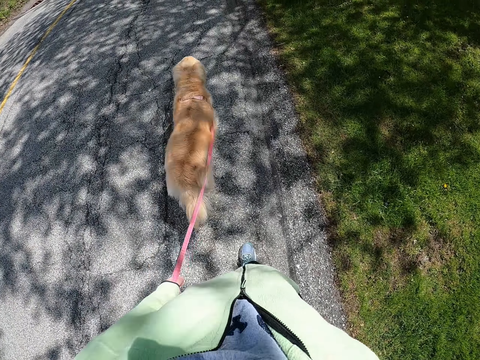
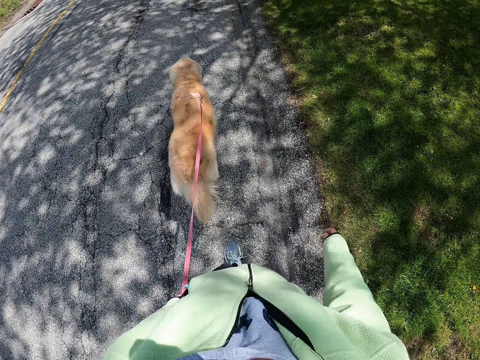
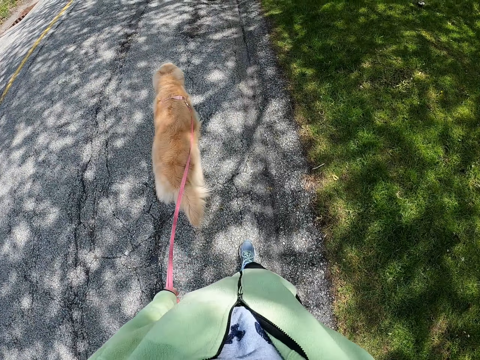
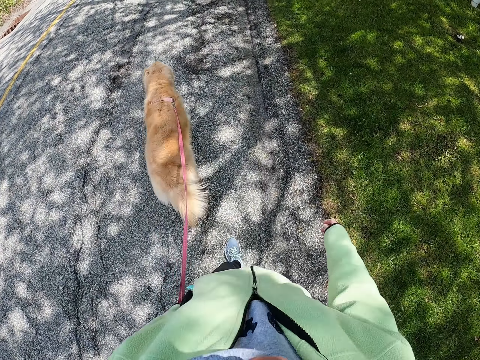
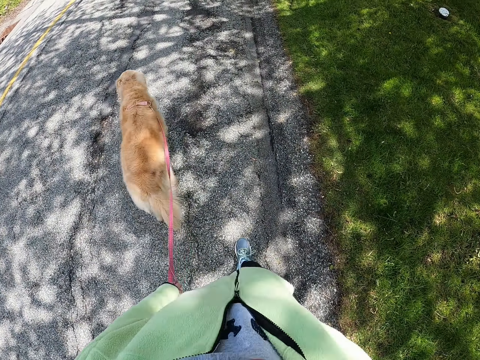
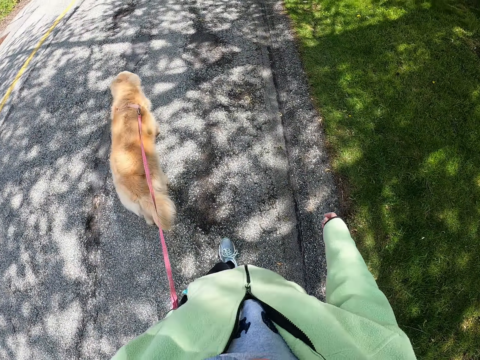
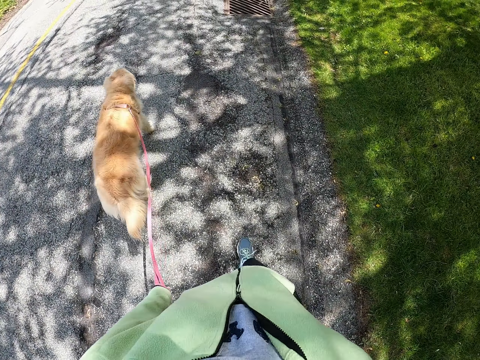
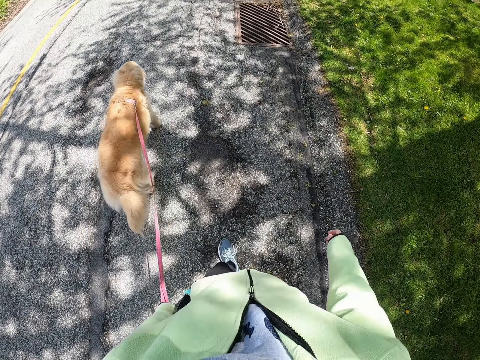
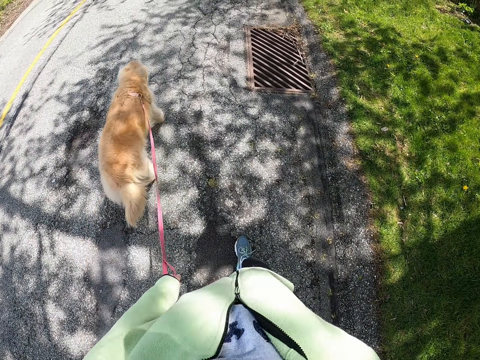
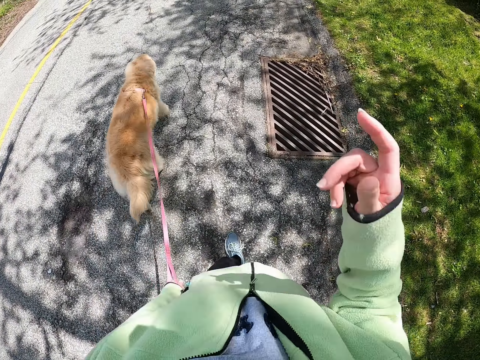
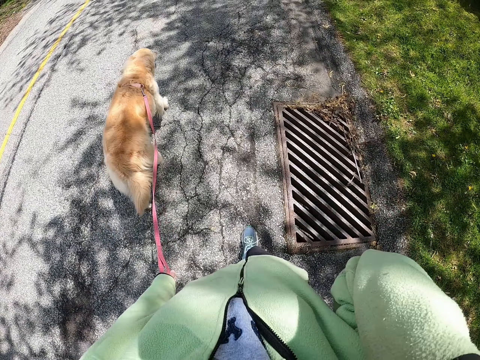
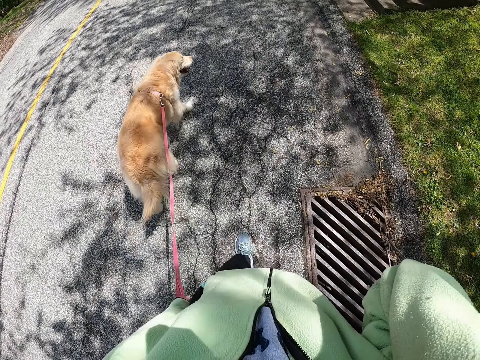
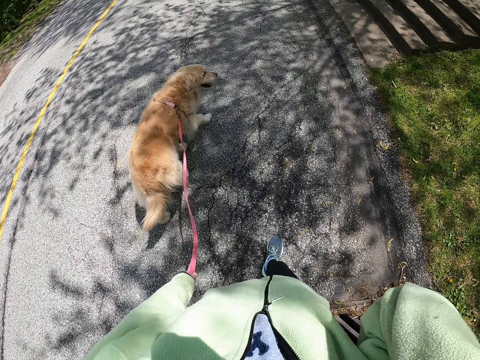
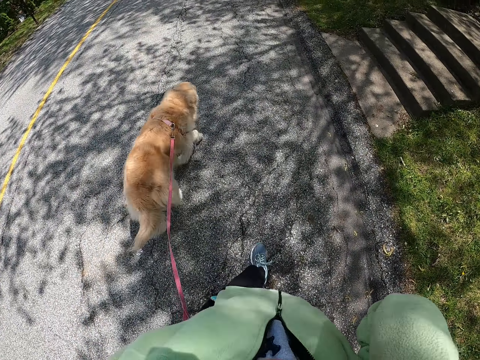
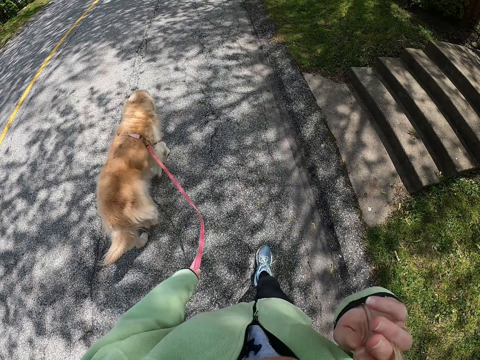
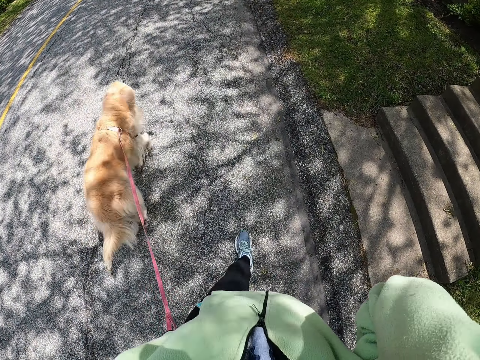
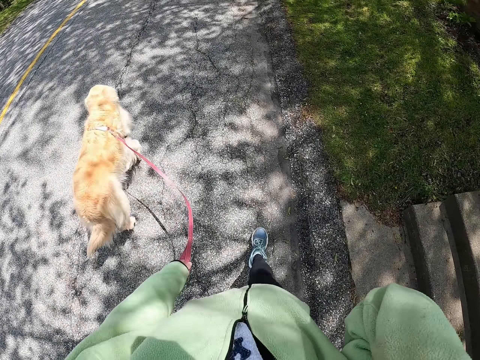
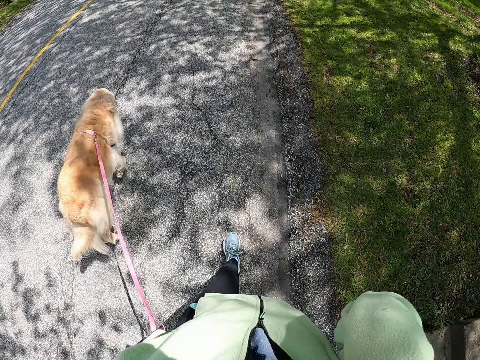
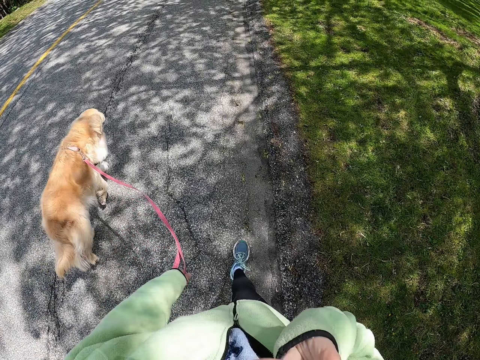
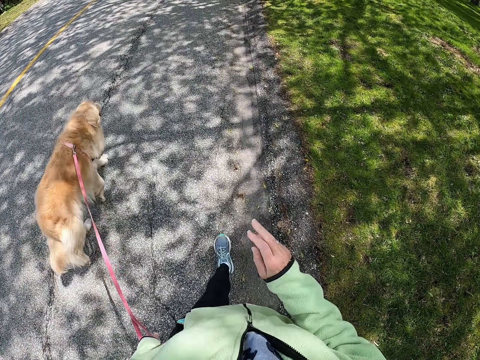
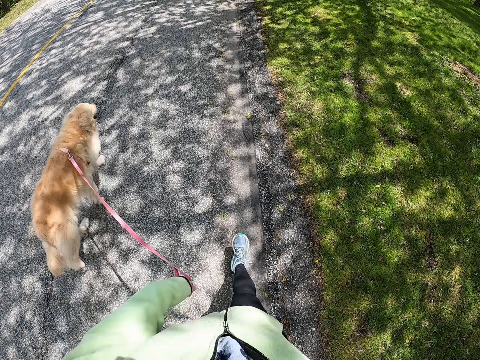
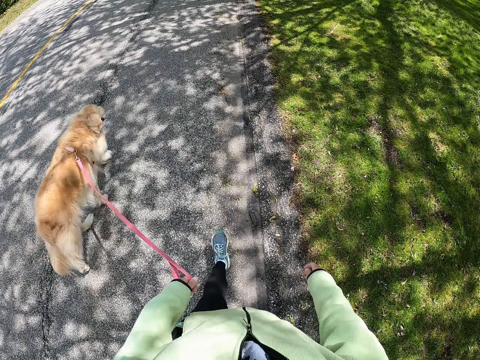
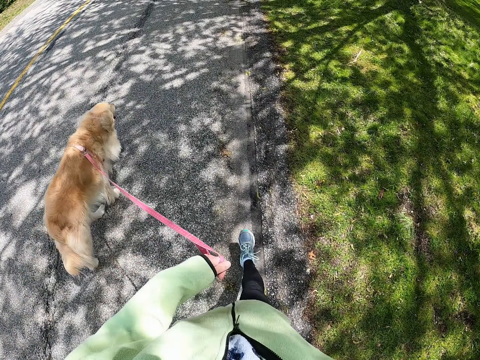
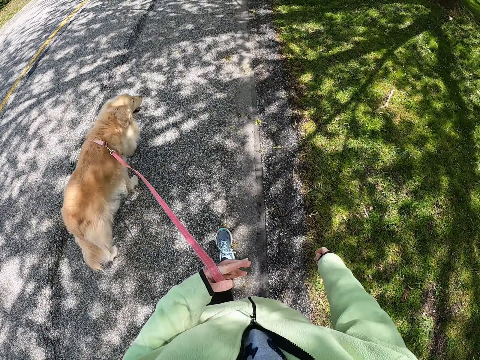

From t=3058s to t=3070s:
The camera wearer lifts the right hand. They lower the hand and walk on the tarmac road.

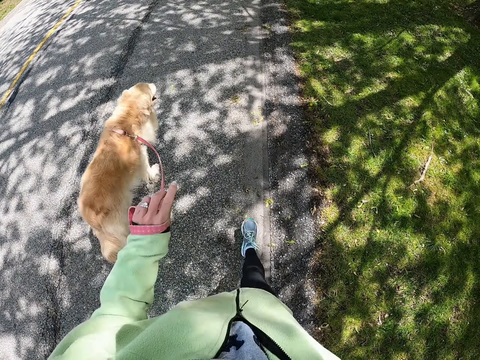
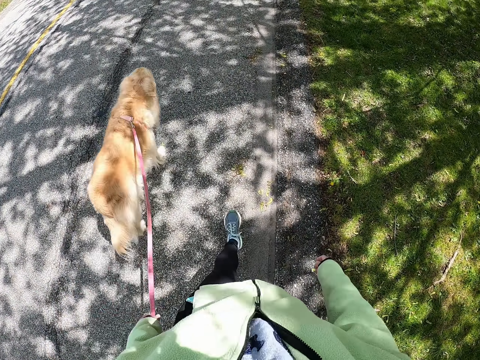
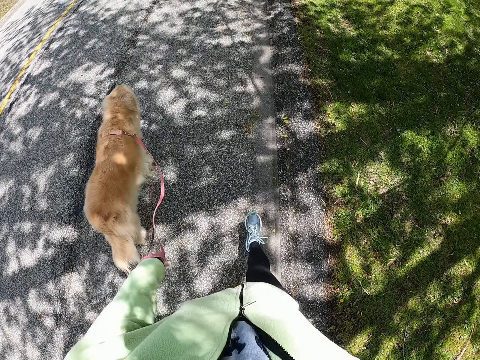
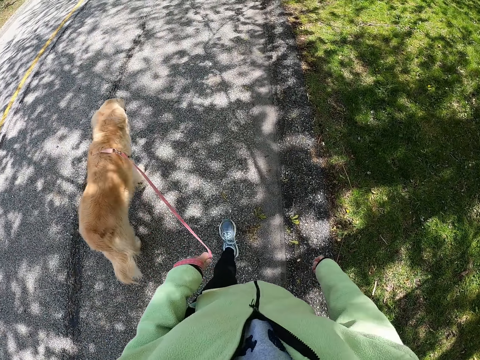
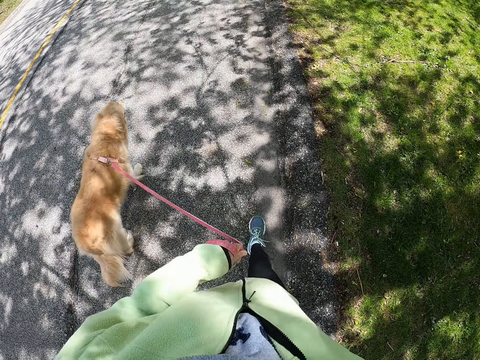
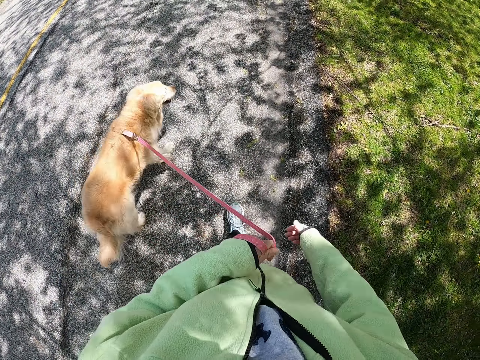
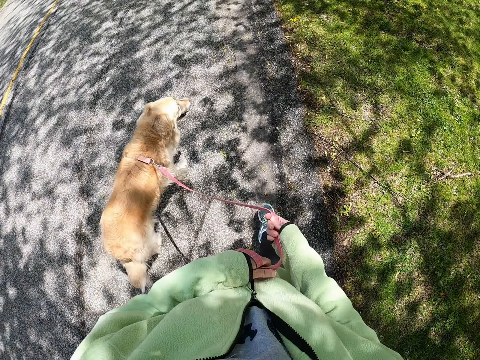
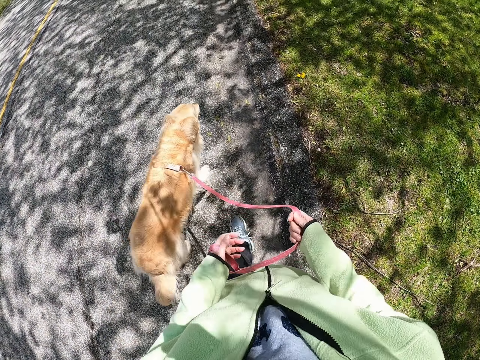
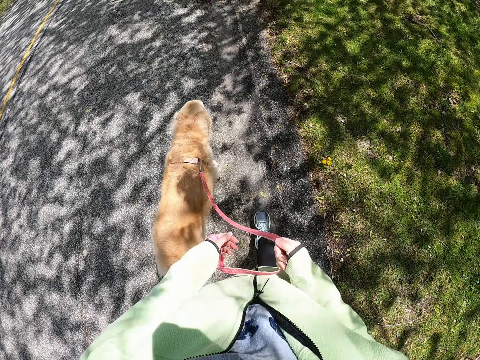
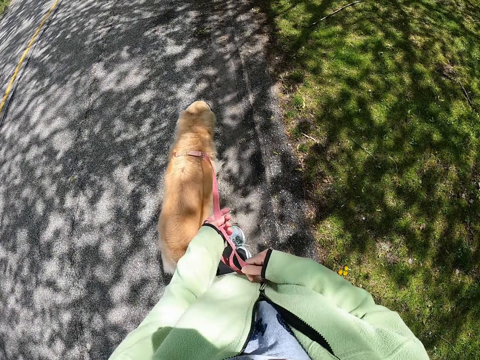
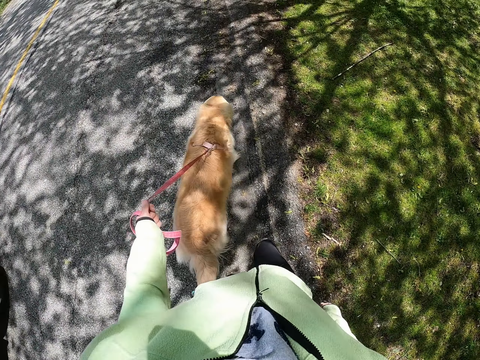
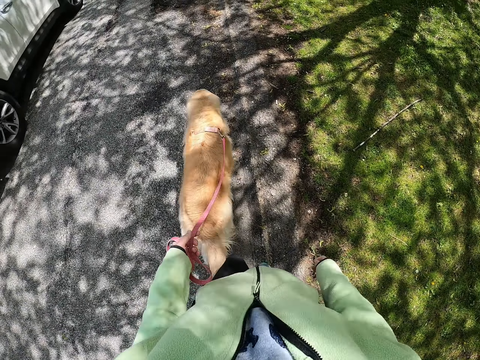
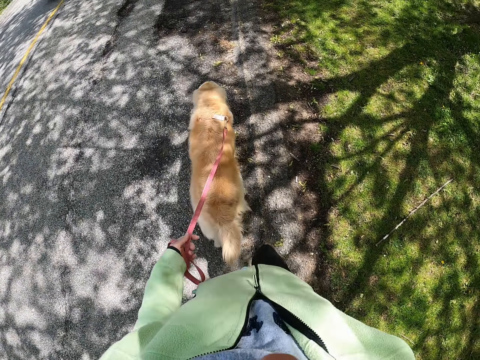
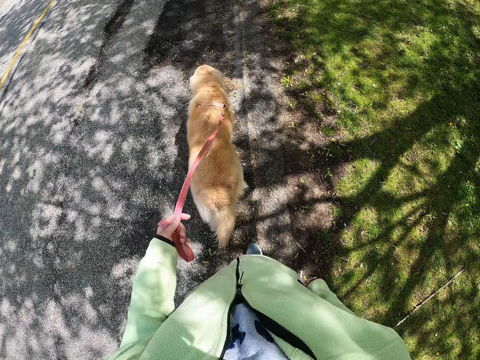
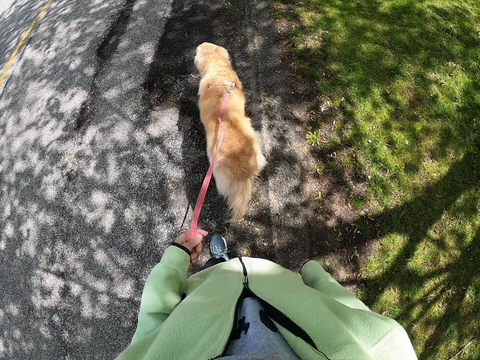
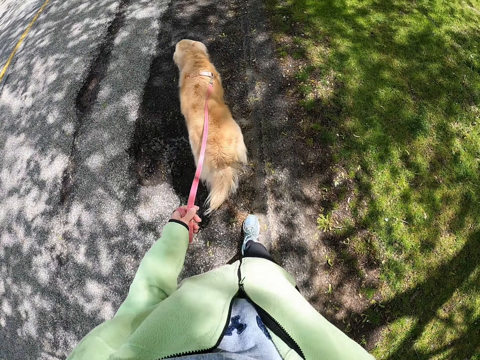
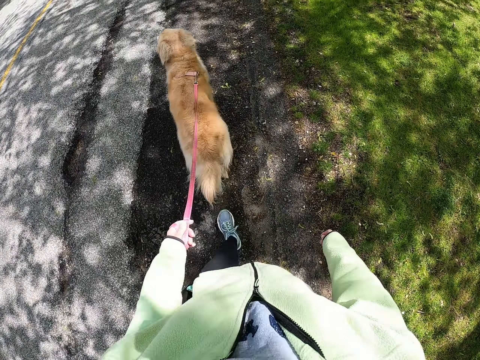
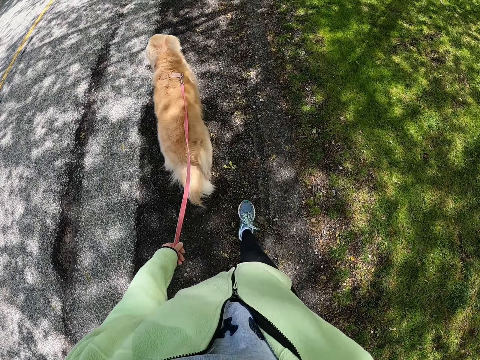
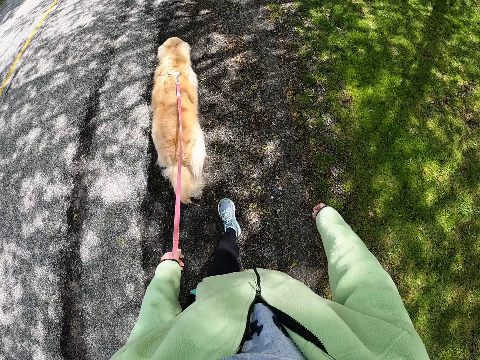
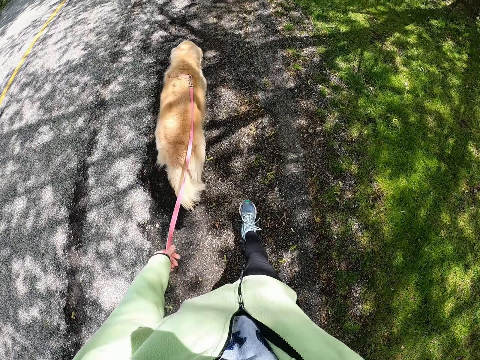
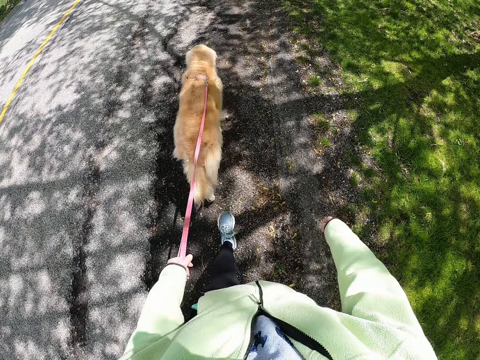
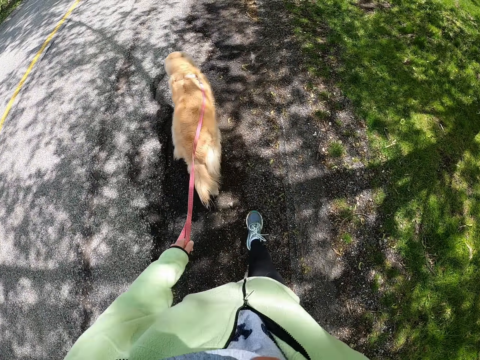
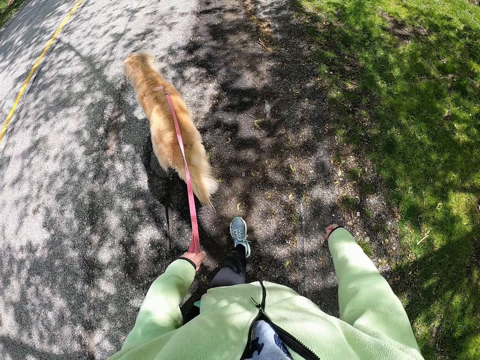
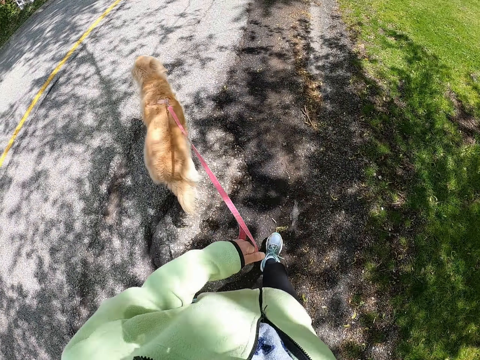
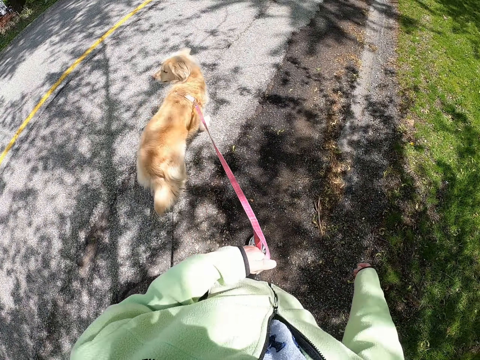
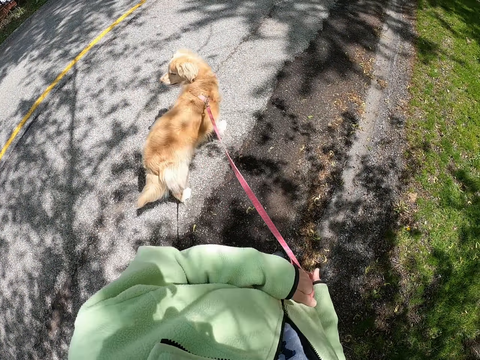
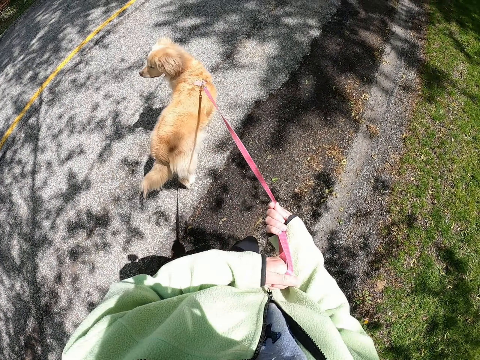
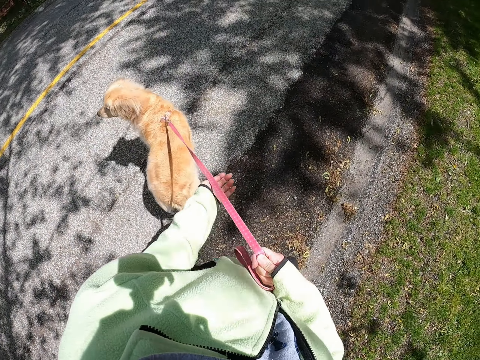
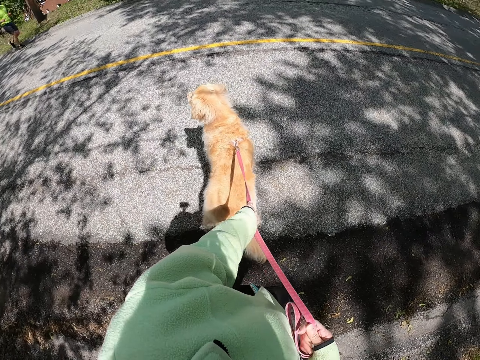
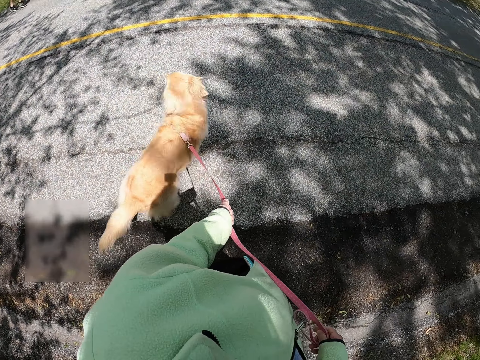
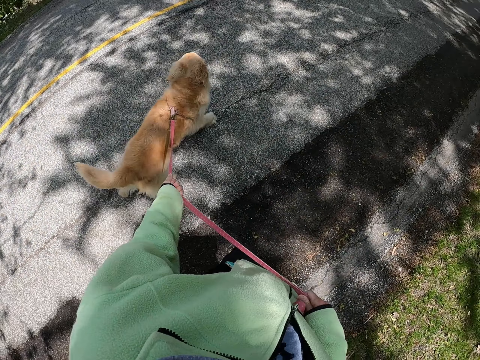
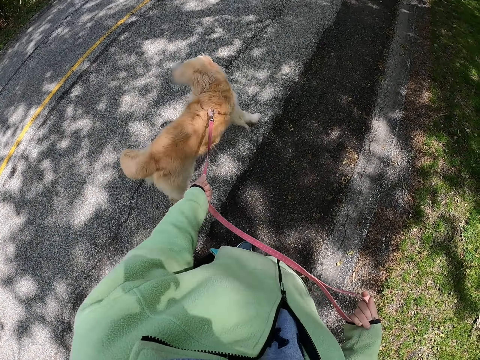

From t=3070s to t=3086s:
The camera wearer twists the leash. They hold the dog leash with hands. They hold the dog leash with the left hand. They walk on the tarmac road. They hold the dog leash with hands.
